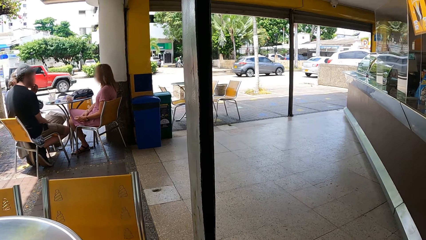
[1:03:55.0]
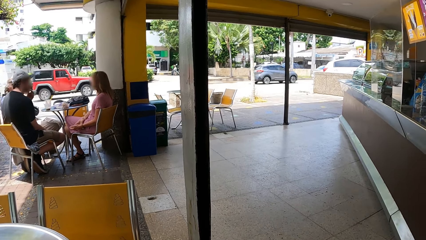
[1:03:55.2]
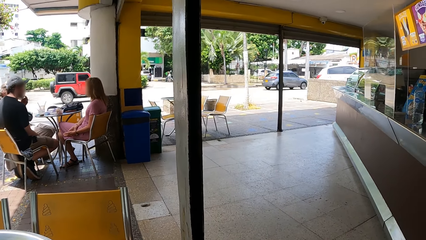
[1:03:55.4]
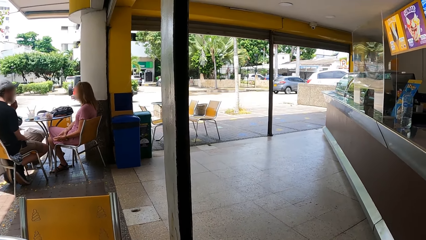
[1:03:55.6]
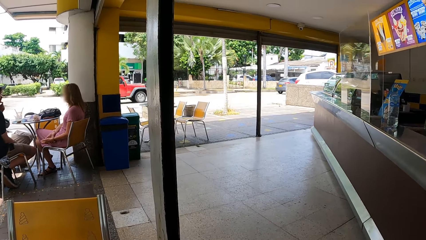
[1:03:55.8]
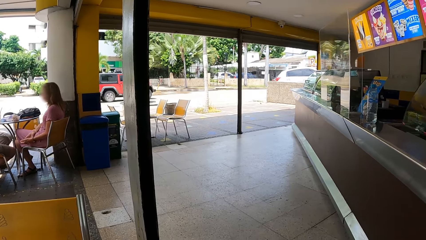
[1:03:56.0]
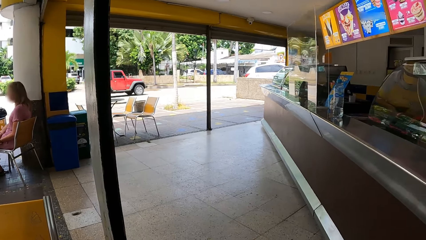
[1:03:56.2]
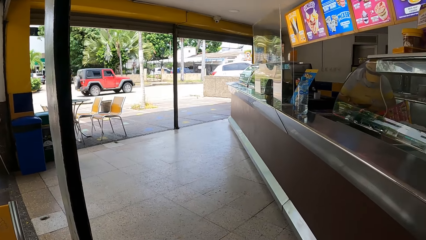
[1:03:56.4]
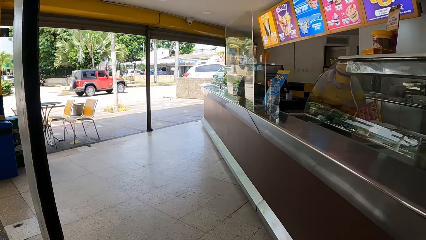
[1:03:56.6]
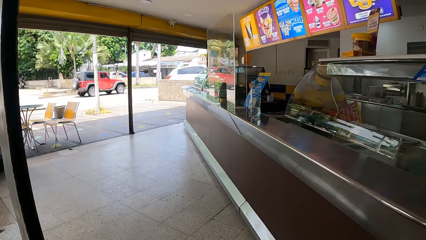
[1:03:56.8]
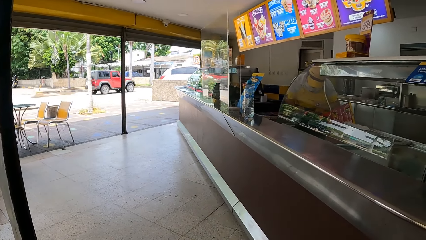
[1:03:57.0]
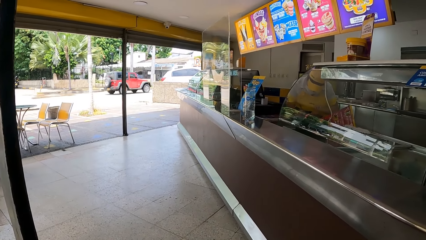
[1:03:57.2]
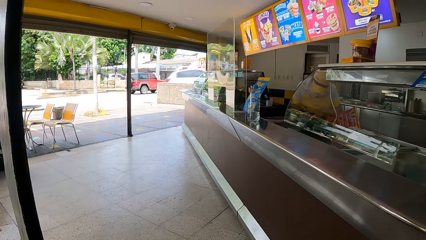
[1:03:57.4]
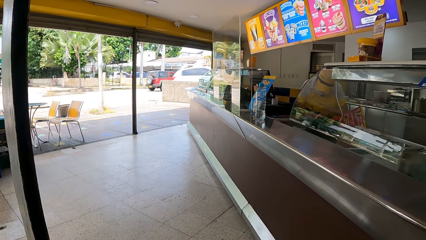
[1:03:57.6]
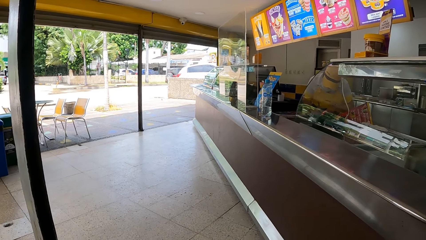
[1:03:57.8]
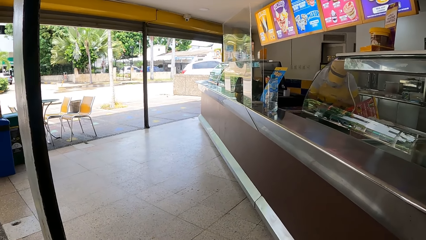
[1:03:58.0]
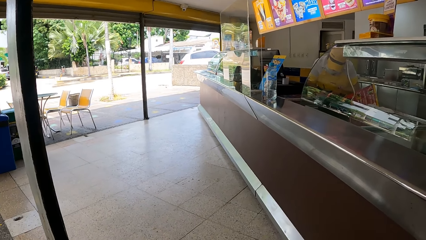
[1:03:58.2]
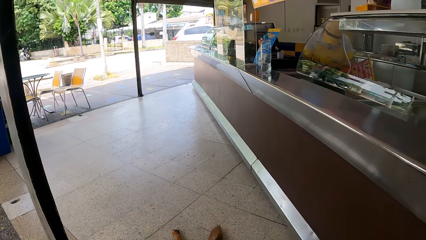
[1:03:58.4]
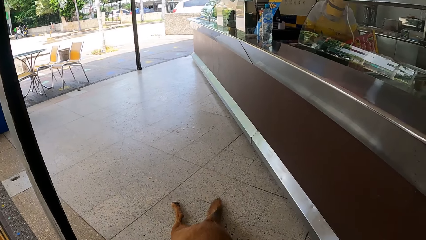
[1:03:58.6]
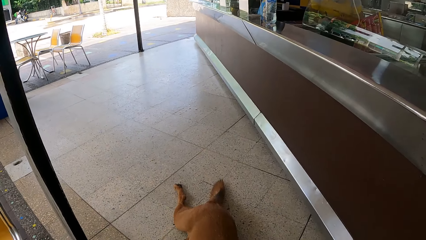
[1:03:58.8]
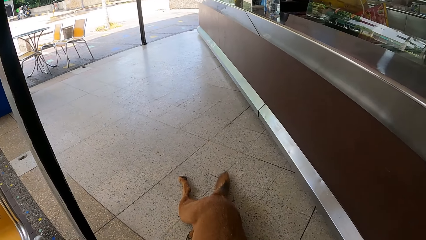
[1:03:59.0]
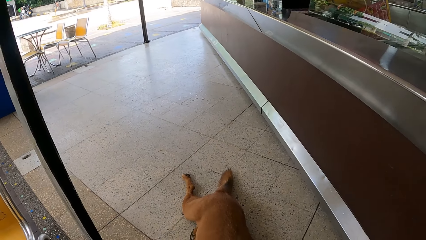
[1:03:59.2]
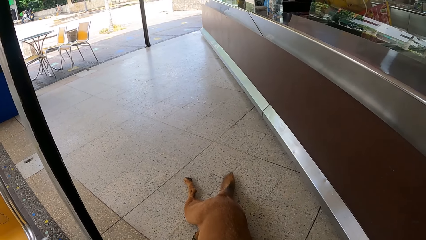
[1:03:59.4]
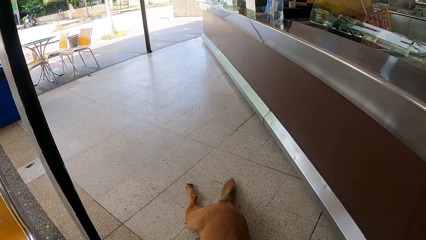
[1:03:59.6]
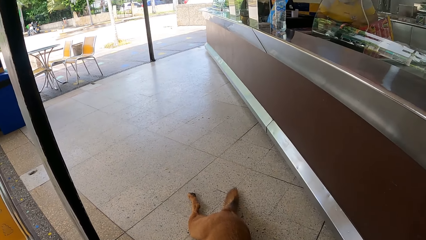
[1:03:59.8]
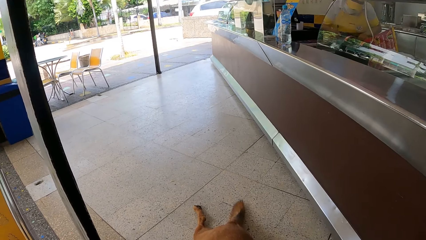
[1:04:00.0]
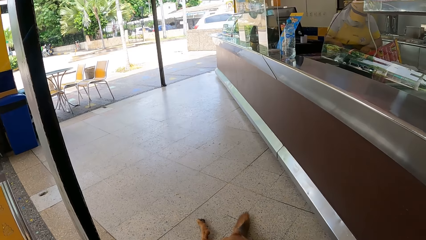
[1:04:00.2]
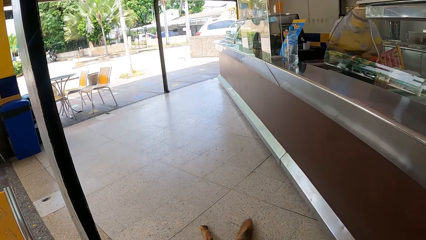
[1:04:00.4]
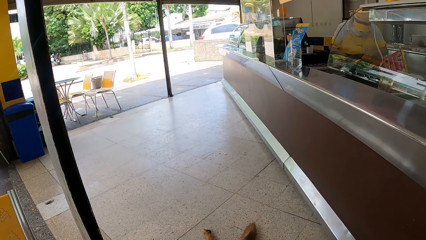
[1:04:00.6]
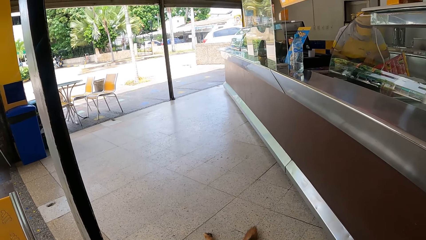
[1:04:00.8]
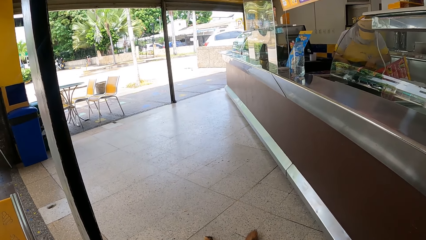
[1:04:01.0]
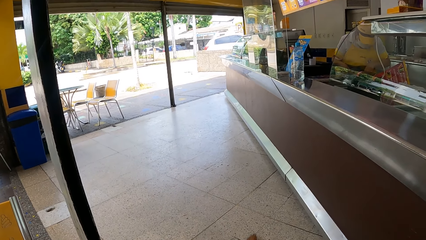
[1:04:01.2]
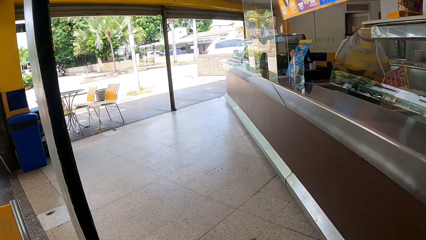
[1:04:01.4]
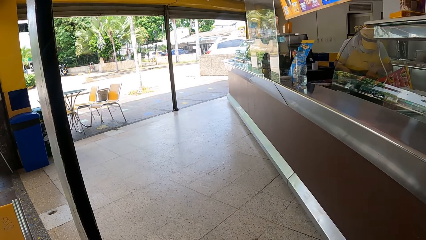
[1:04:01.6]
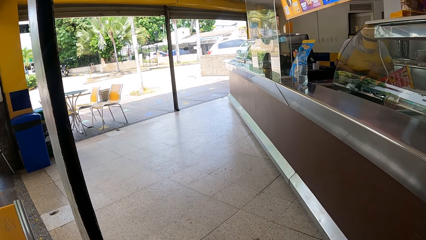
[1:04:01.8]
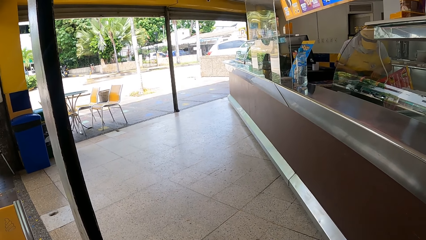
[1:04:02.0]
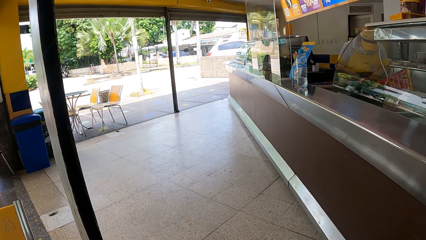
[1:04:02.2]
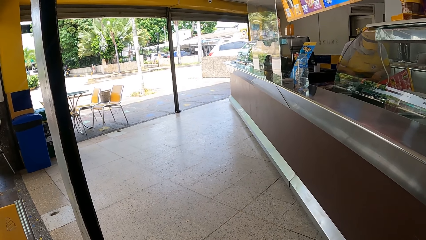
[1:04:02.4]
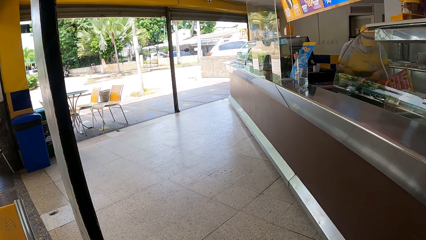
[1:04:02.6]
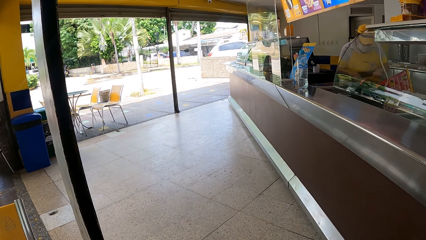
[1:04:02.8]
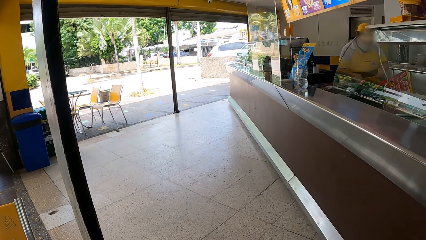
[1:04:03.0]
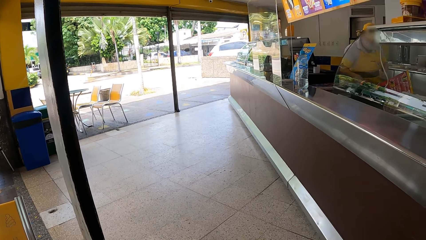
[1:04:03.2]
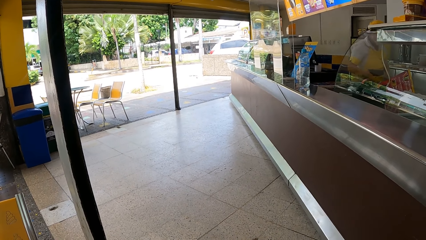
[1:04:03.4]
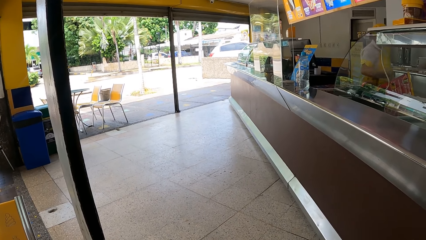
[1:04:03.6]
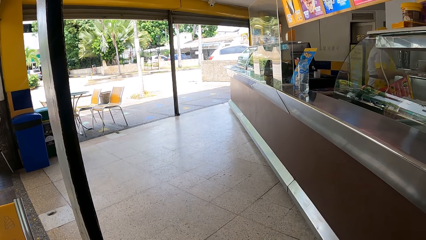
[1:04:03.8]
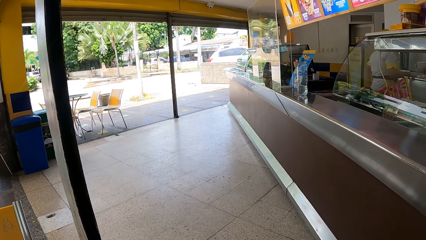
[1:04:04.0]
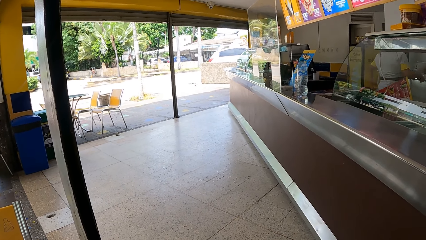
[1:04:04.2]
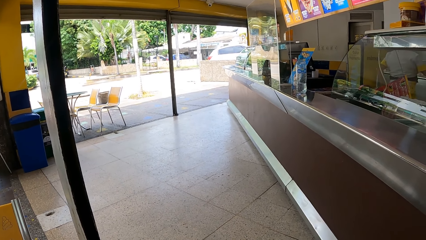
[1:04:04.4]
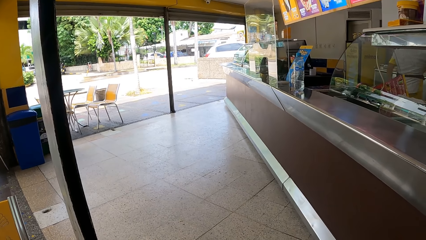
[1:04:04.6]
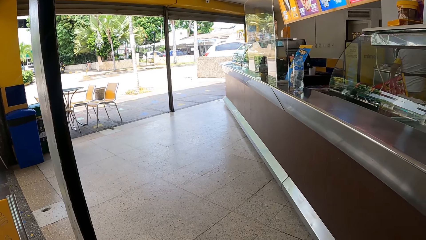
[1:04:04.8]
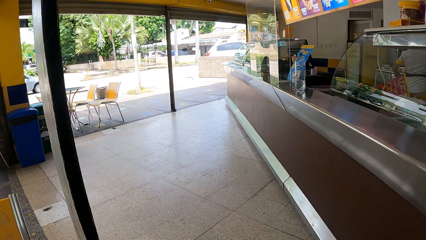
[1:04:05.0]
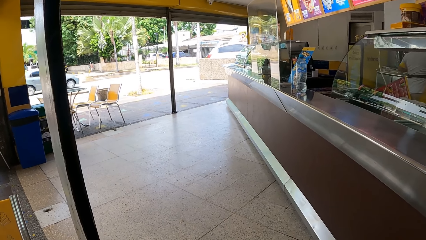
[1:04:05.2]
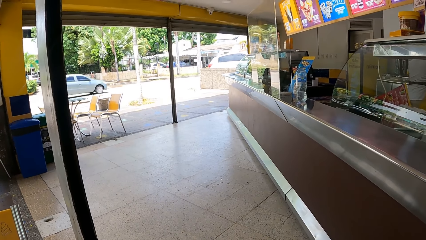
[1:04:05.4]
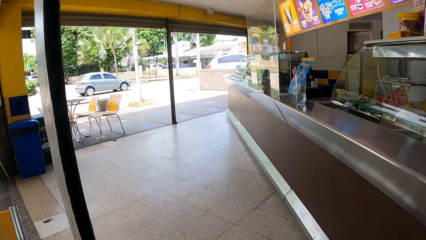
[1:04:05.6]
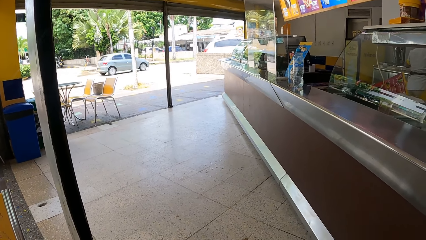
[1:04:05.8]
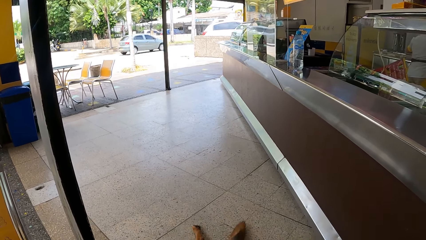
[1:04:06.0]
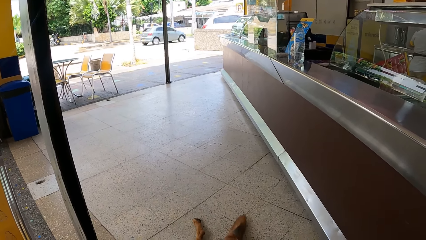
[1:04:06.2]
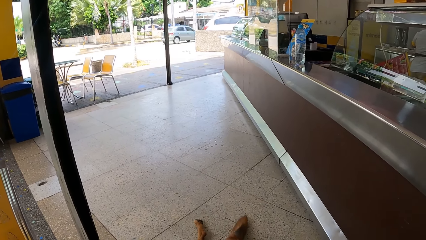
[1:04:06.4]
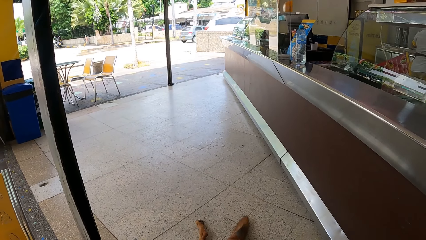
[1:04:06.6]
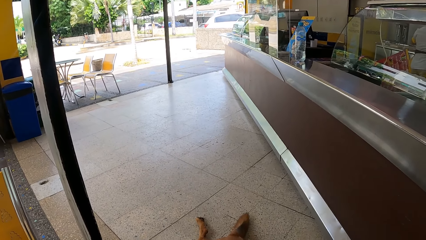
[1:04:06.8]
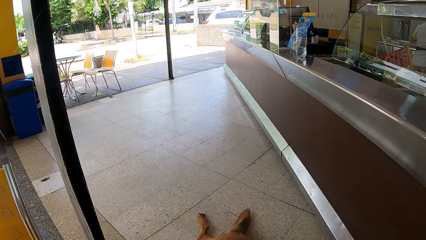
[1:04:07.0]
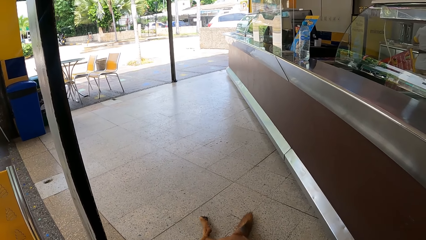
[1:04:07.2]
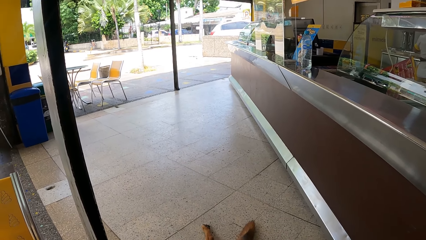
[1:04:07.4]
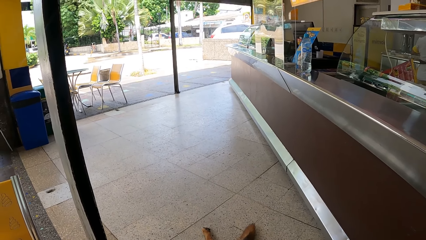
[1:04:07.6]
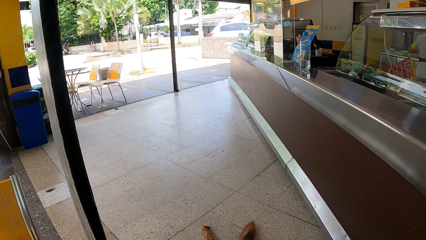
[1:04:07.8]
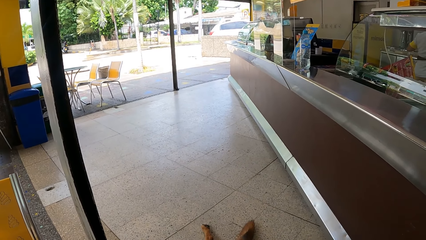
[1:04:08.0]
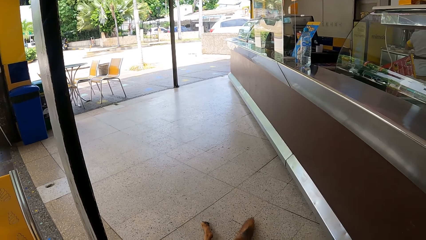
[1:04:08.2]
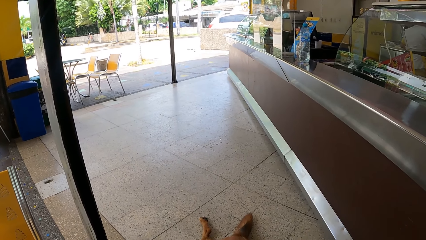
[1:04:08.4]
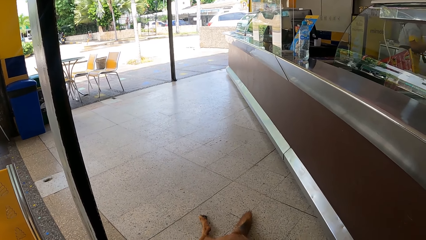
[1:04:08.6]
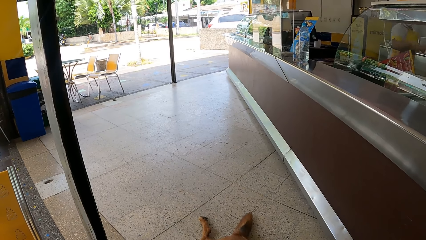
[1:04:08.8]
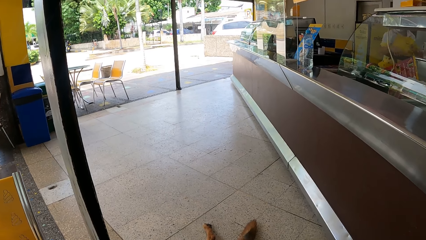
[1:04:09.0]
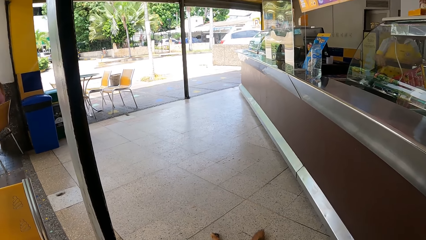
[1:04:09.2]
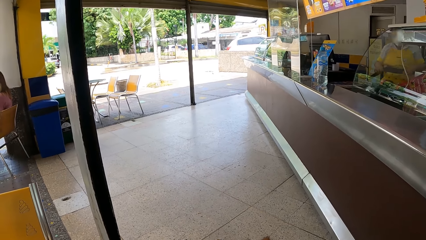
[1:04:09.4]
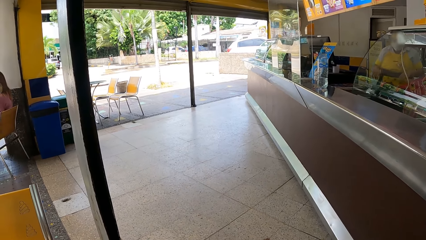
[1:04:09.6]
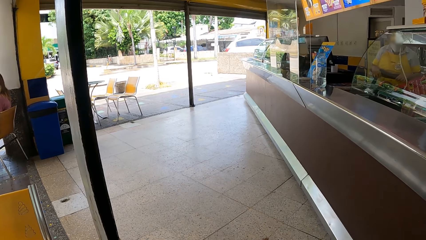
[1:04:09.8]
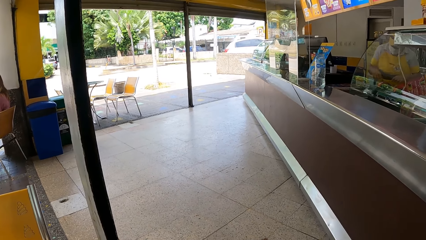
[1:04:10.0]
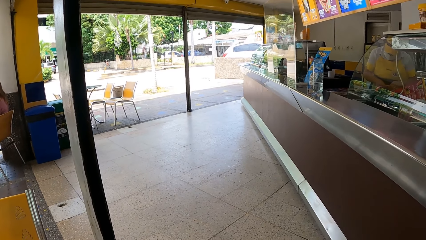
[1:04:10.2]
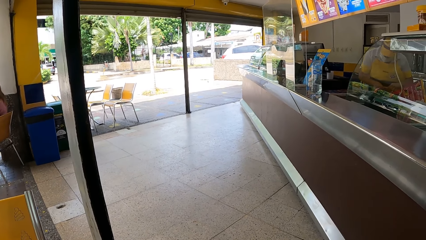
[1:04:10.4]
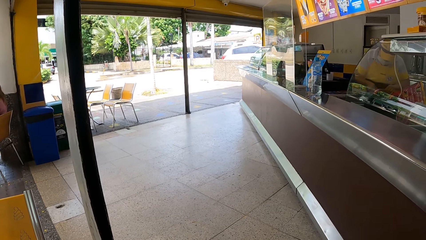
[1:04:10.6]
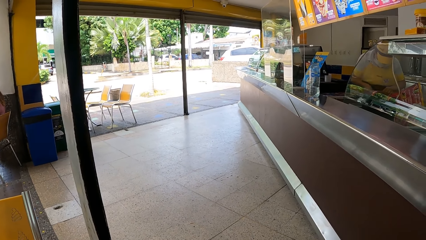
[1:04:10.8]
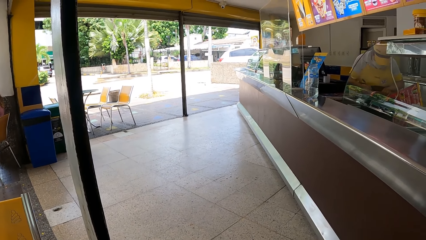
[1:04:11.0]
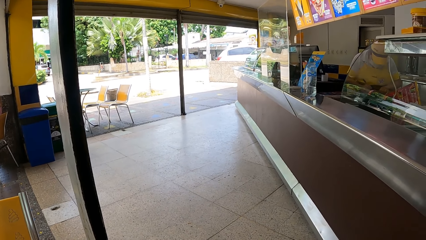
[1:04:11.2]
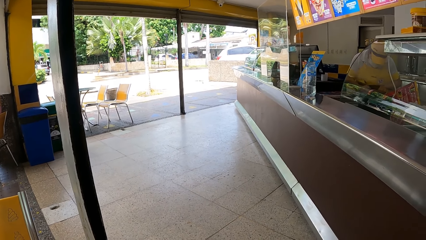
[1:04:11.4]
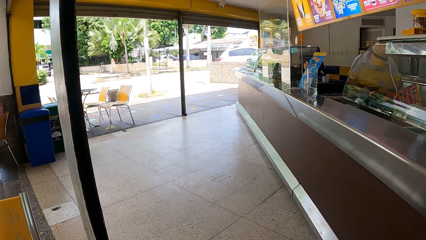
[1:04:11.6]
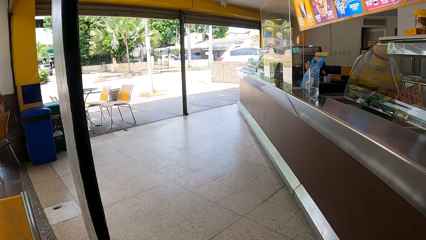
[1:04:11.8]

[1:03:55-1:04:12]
The camera wearer looks around.
